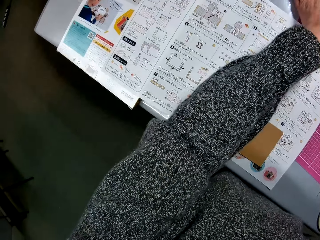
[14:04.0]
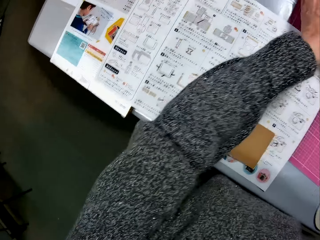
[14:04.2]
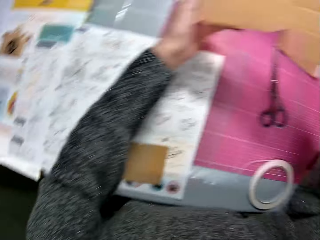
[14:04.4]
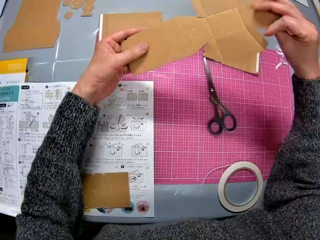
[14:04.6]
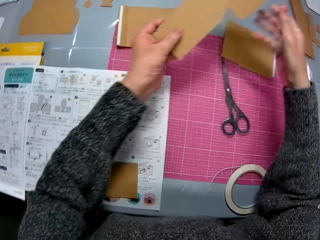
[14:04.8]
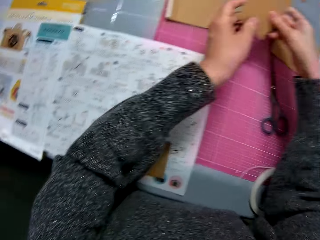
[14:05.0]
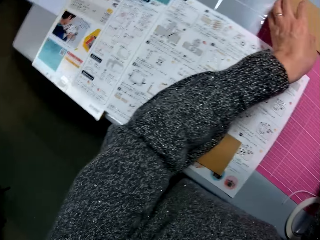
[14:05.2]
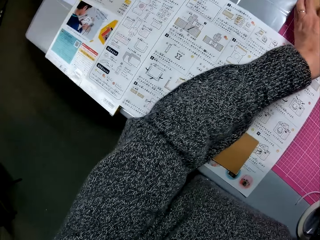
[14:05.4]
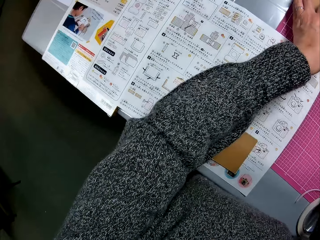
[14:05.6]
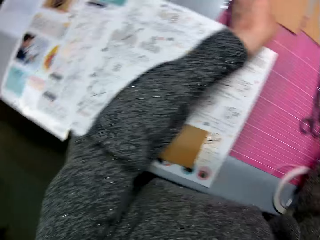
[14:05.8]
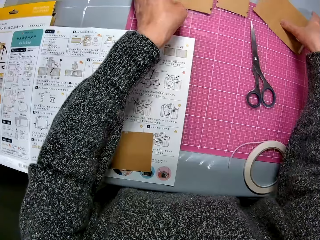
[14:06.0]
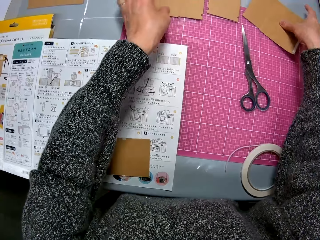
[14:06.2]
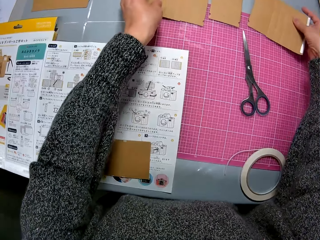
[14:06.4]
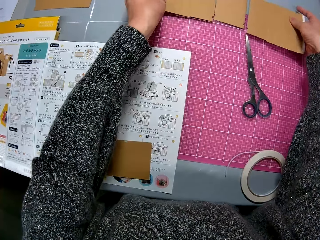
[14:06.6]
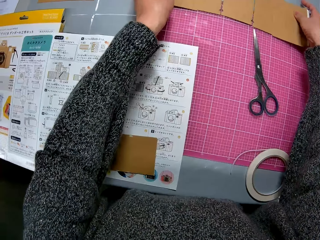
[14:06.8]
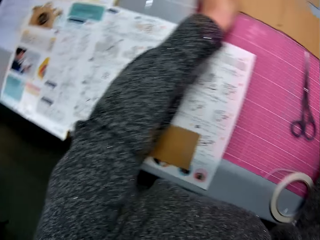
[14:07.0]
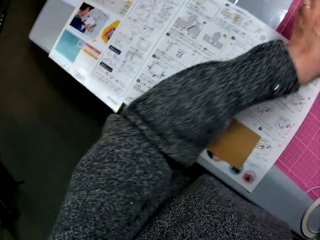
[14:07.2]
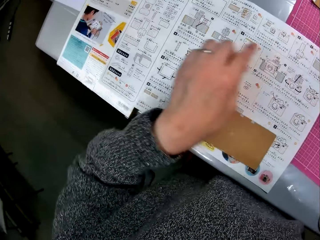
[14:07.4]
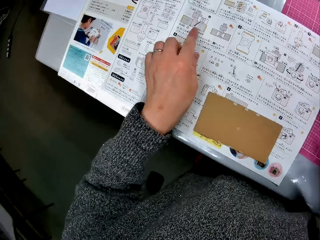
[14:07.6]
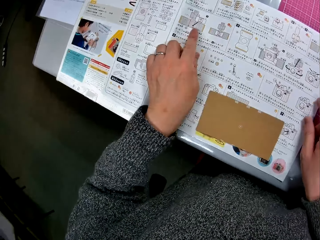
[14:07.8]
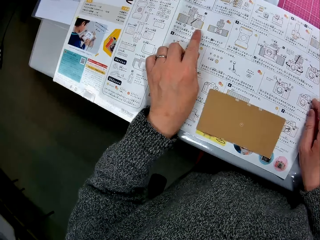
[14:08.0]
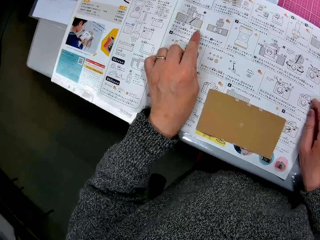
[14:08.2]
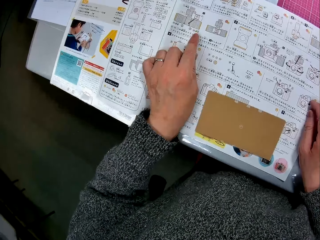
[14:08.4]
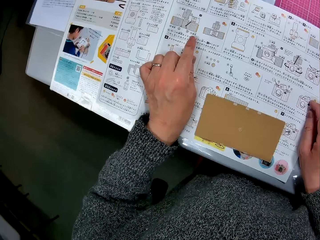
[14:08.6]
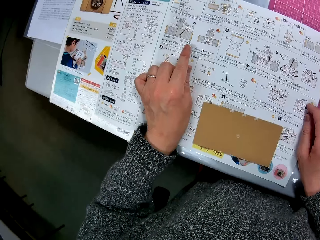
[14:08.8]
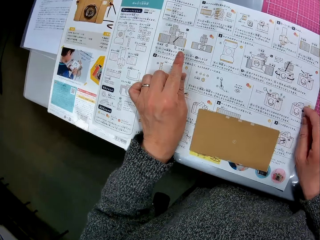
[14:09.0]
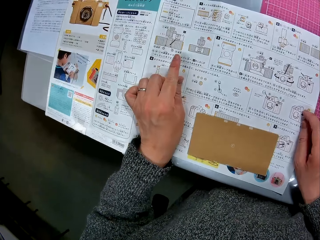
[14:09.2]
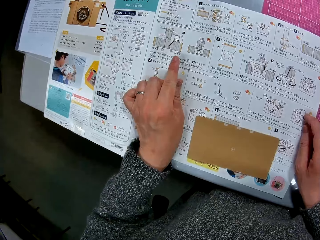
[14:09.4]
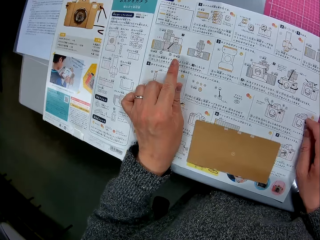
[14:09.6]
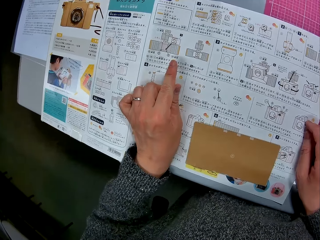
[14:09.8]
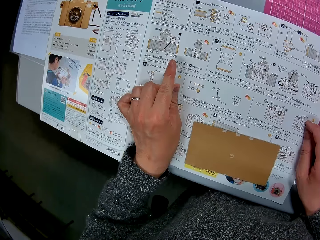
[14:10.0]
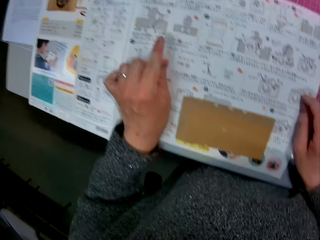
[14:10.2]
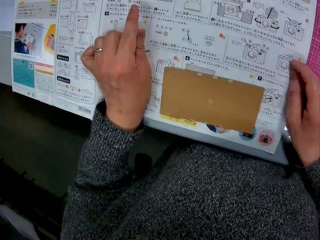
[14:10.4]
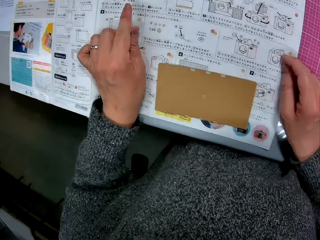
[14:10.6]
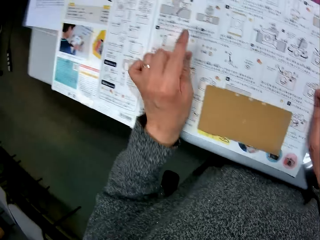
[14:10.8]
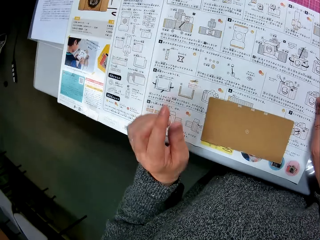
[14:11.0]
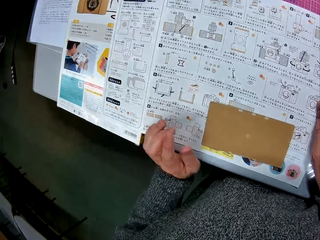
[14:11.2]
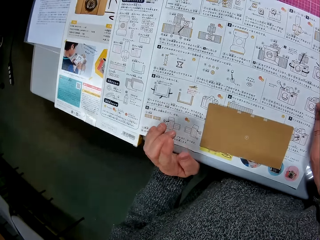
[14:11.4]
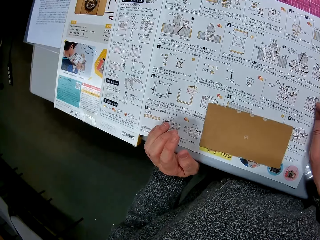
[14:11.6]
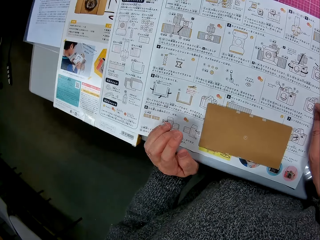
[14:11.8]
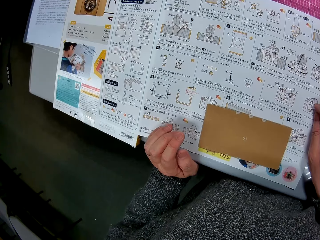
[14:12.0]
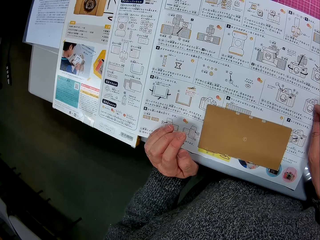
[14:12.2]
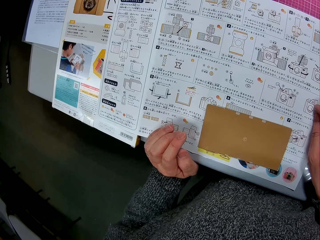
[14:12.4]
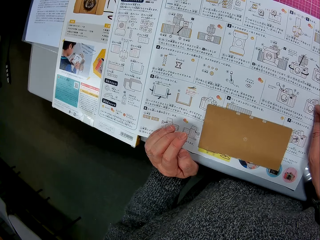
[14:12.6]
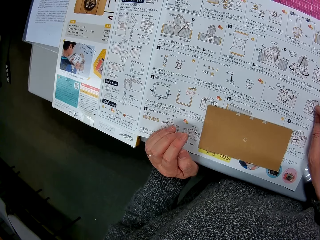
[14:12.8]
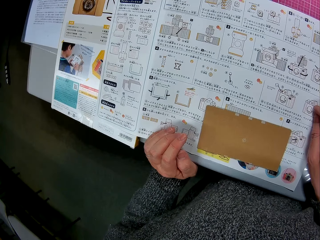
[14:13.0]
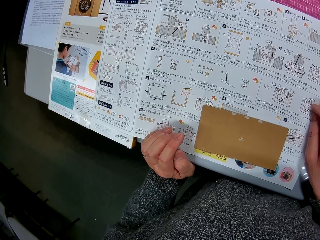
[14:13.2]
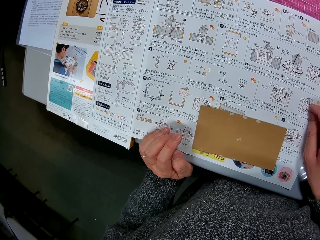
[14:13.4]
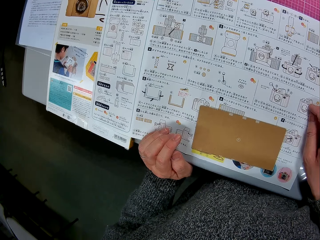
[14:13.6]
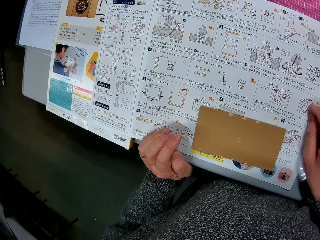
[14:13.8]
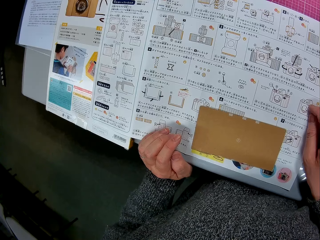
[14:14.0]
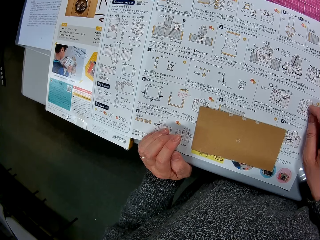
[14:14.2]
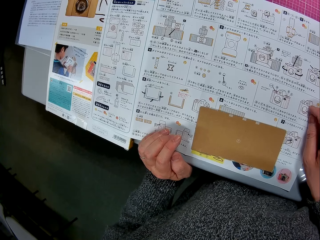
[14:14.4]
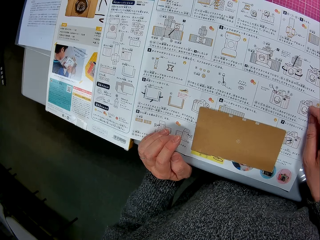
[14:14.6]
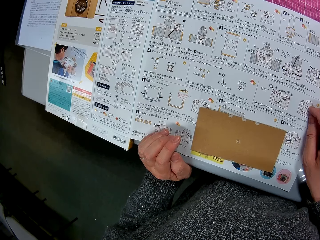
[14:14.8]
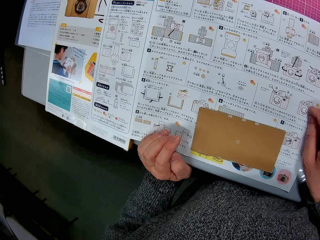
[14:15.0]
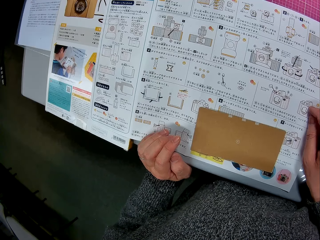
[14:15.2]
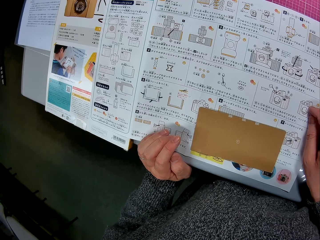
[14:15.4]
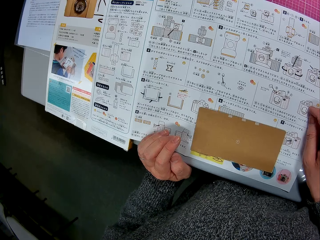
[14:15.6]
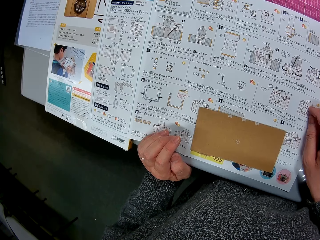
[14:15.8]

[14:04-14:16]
The camera wearer turns to the book or manual on the table. She turns the paperboard or cardboard paper. She looks at the cardboard paper on her two hands and places the cardboard paper on the table with her two hands. She turns to the book on the table. She looks at the manual. She turns to the cardboard papers on the table and arranges the cardboard papers on the table. She turns to the book on the table. She places her left index finger on the book on the table. She looks at the manual. She removes her left hand from the book on the table.

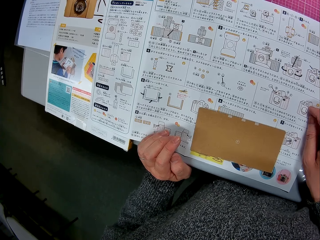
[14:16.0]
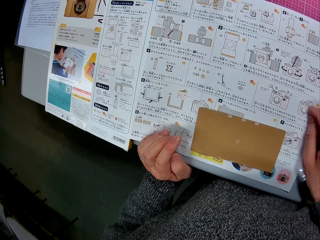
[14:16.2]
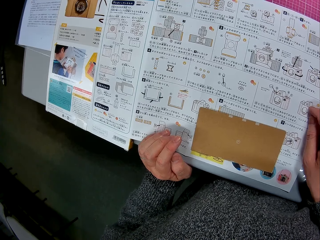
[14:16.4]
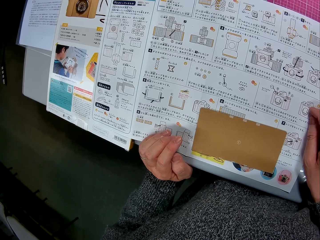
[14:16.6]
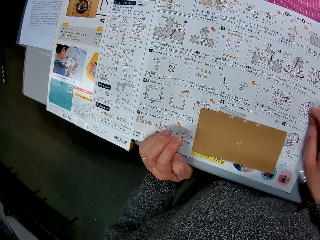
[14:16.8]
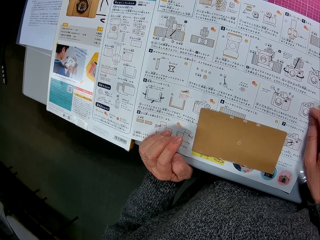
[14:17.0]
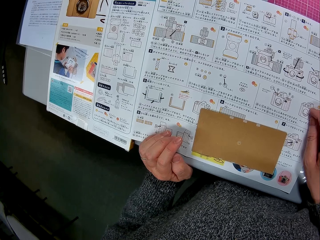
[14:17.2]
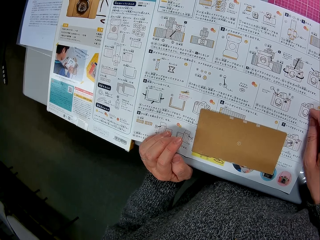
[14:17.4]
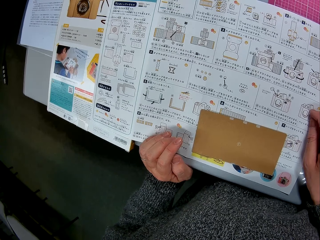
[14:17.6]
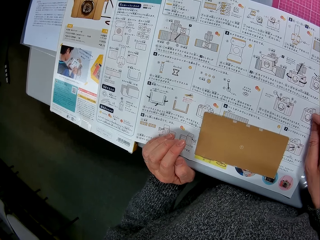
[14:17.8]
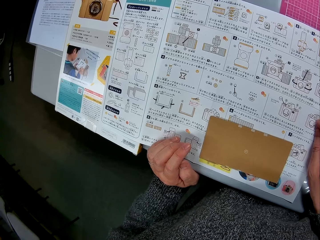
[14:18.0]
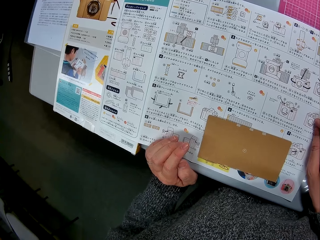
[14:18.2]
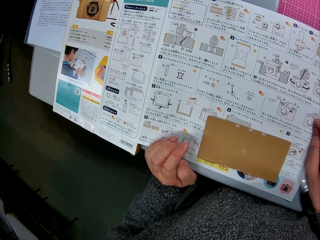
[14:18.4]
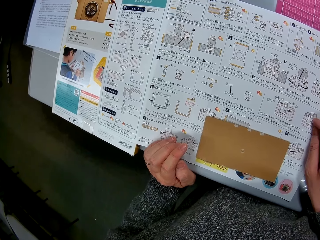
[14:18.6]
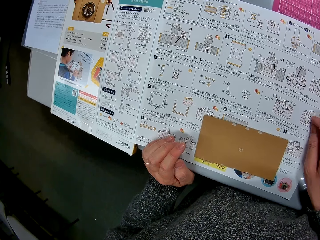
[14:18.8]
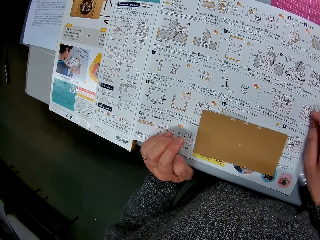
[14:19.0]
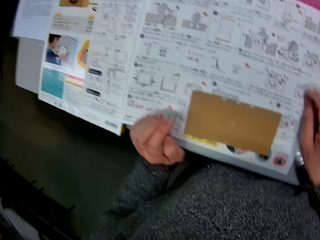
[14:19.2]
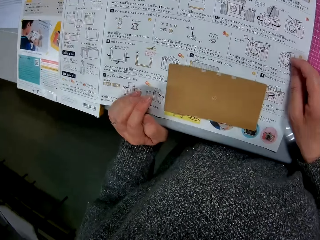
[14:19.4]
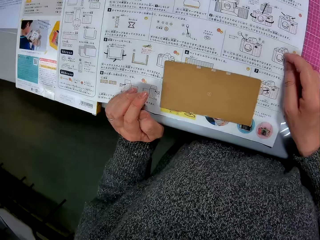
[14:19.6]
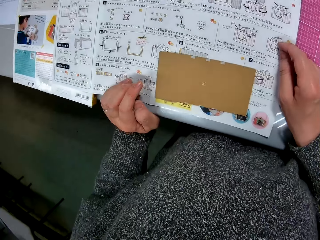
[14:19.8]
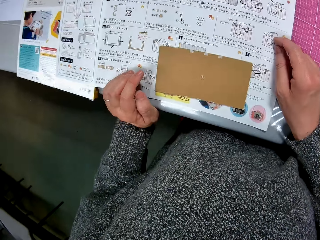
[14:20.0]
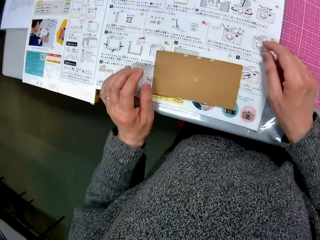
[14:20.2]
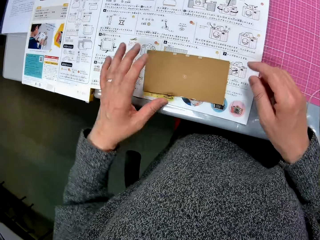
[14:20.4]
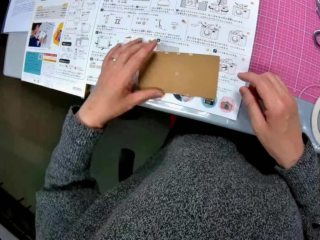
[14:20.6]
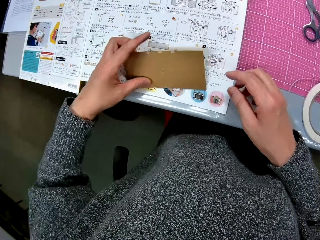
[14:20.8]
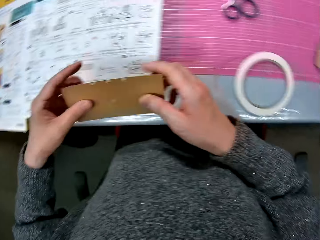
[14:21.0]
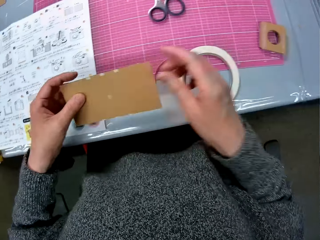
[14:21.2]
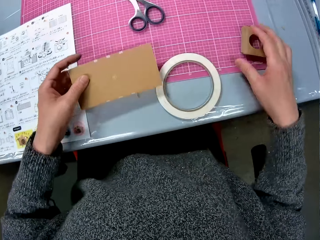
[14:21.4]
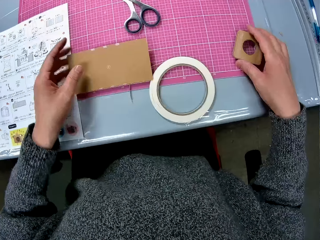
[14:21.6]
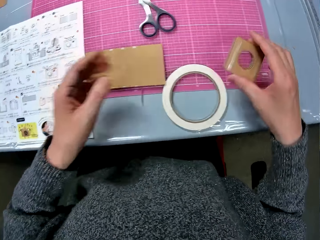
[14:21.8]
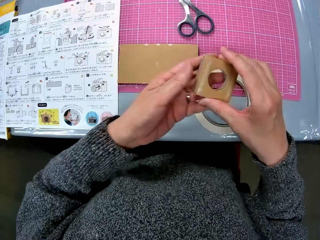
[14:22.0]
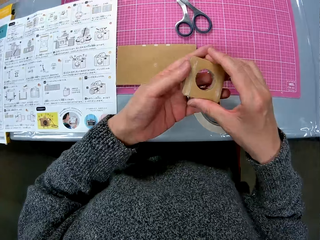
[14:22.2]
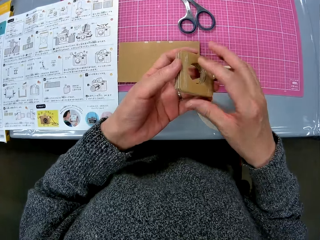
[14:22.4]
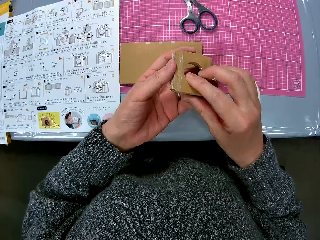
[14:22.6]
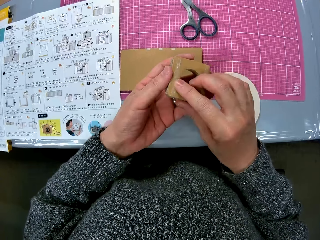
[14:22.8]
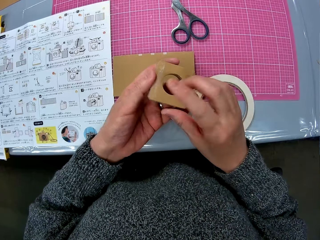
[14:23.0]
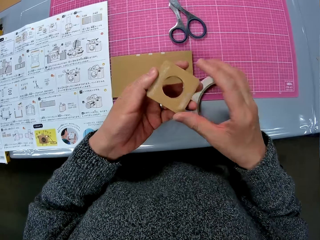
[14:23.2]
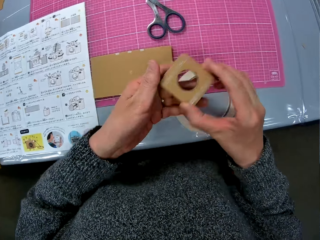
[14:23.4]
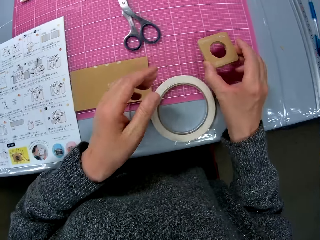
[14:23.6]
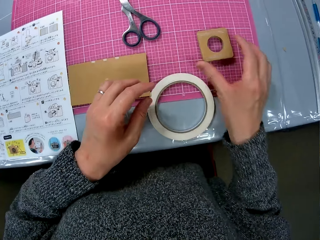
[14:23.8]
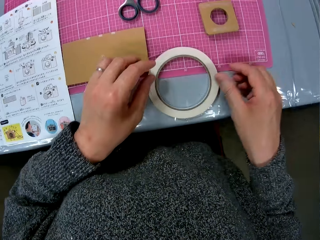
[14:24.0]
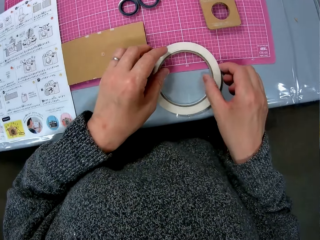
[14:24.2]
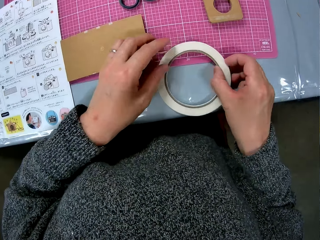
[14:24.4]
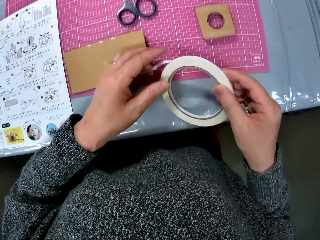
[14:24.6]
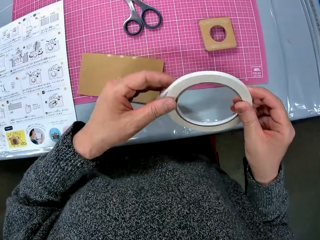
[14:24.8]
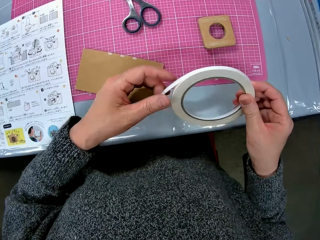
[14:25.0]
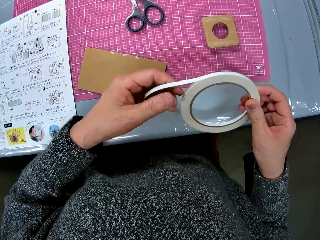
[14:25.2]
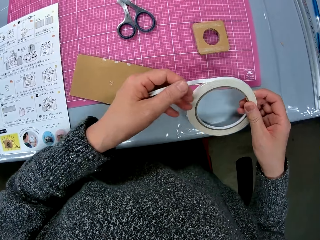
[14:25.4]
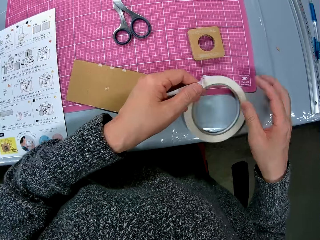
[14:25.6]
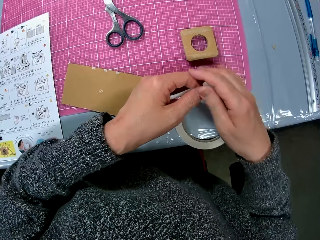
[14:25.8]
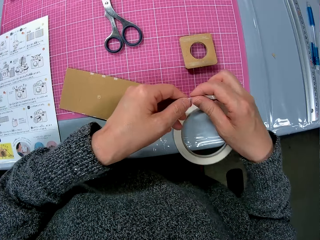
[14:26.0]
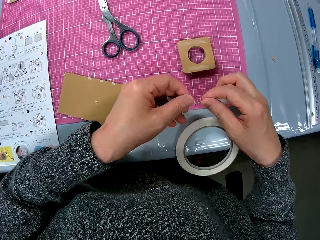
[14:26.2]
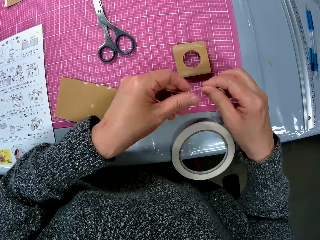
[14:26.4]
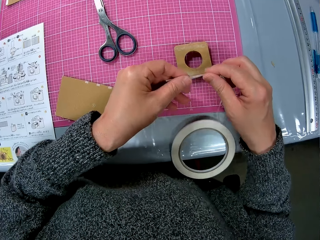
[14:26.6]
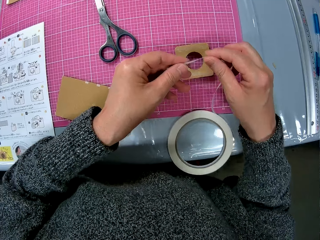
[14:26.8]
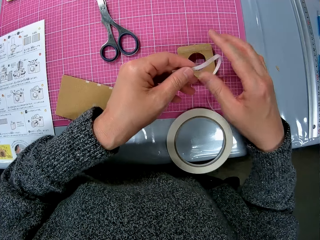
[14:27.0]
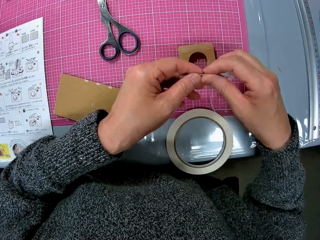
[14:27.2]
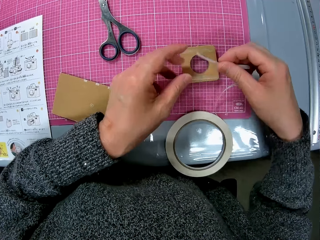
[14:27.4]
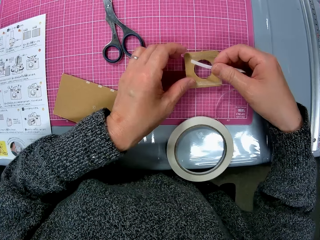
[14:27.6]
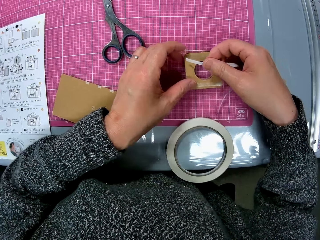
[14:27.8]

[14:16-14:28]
The camera wearer carries the cardboard paper from the table with her left hand. She drops the cardboard on the table with her left hand. She carries the cardboard model piece or model from the table with her right hand. She holds the cardboard model piece with her two hands. She passes the model to the left hand. She passes the model to the right hand. She drops the cardboard model piece on the table with her right hand. She picks up a cello tape or mask tape from the table with her right hand. She holds the cello tape with her left hand. She holds the cello tape with her two hands. She puts the mask tape on the table and touches the mask tape. She cuts the cello tape with her two hands.
